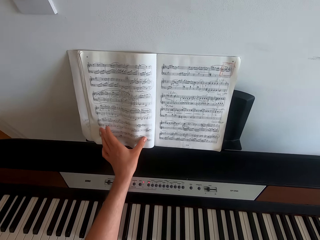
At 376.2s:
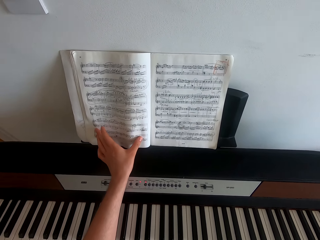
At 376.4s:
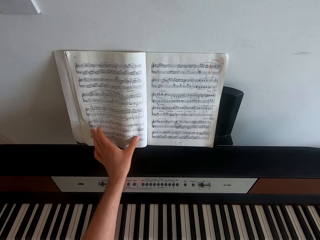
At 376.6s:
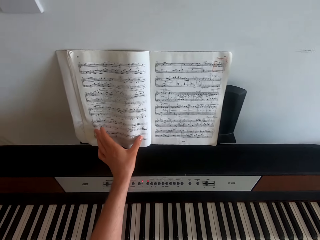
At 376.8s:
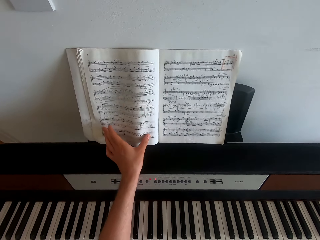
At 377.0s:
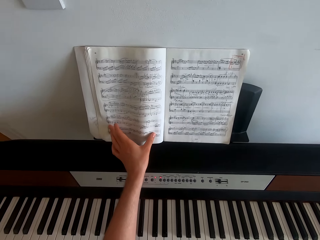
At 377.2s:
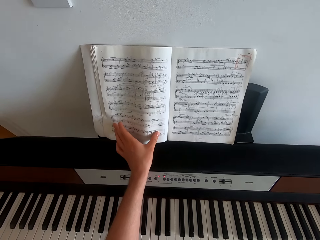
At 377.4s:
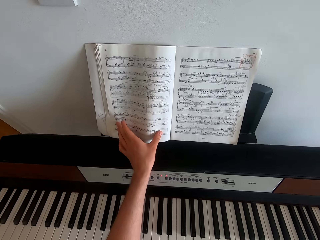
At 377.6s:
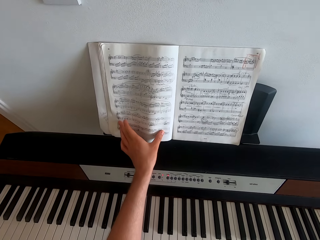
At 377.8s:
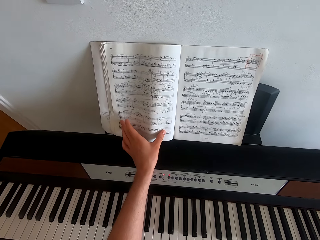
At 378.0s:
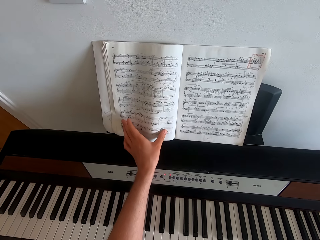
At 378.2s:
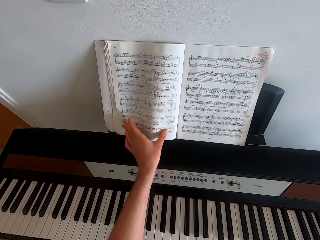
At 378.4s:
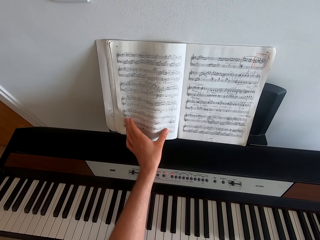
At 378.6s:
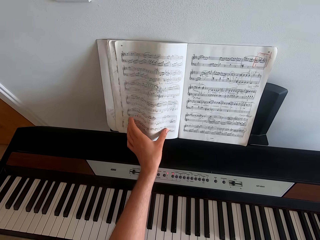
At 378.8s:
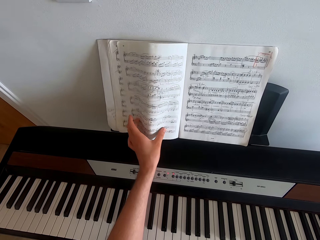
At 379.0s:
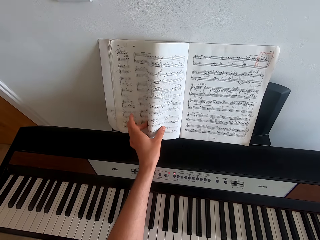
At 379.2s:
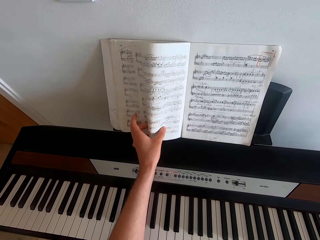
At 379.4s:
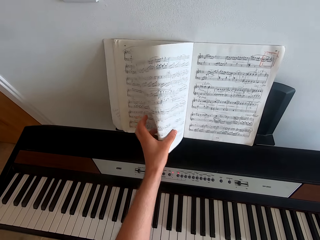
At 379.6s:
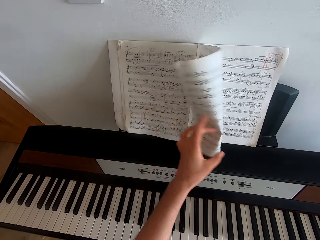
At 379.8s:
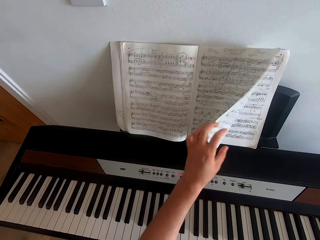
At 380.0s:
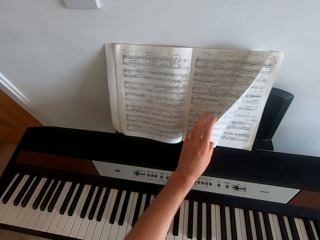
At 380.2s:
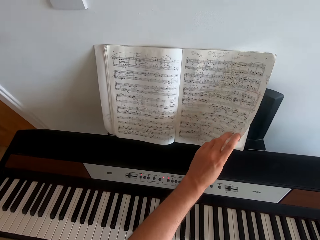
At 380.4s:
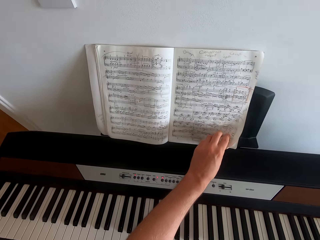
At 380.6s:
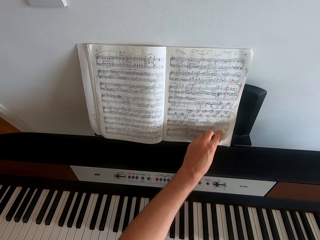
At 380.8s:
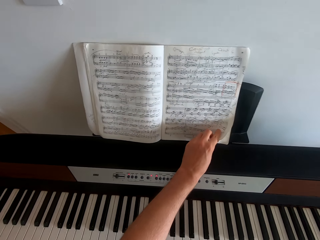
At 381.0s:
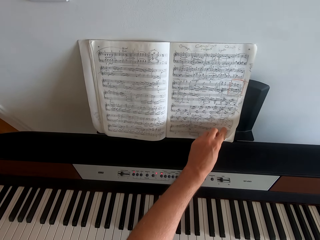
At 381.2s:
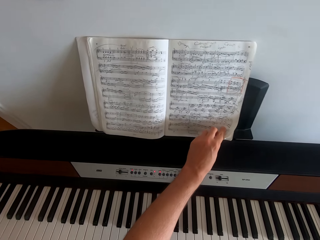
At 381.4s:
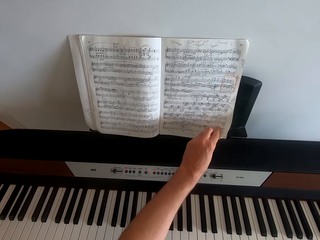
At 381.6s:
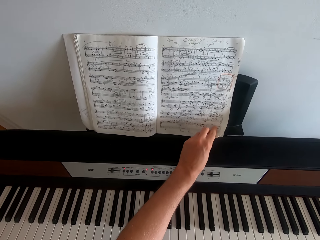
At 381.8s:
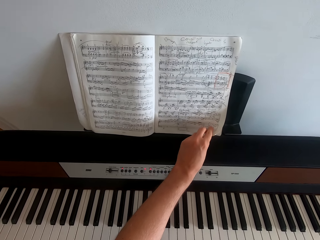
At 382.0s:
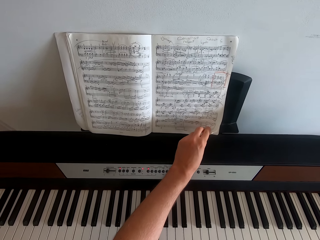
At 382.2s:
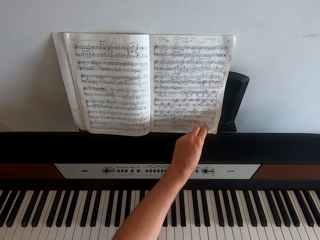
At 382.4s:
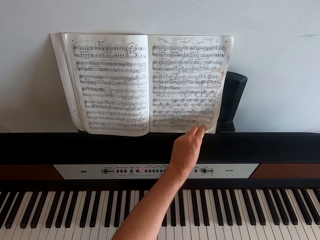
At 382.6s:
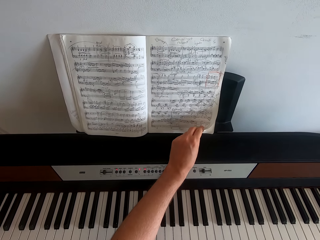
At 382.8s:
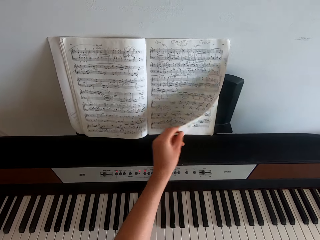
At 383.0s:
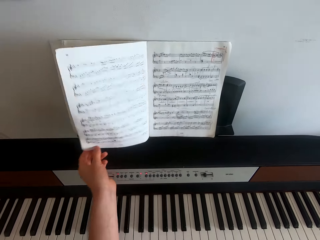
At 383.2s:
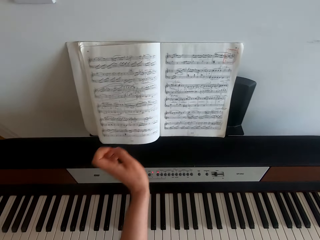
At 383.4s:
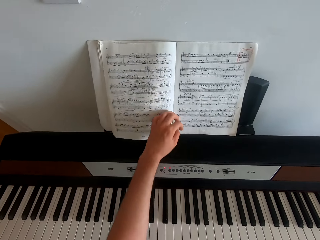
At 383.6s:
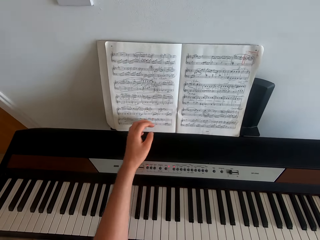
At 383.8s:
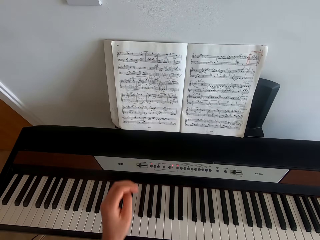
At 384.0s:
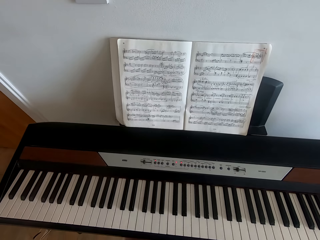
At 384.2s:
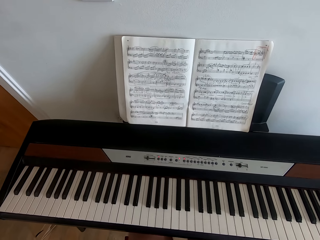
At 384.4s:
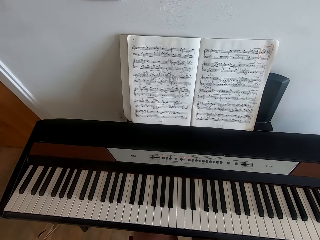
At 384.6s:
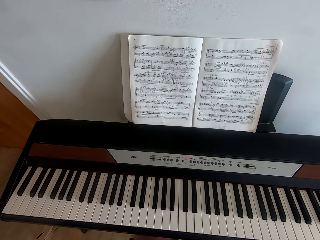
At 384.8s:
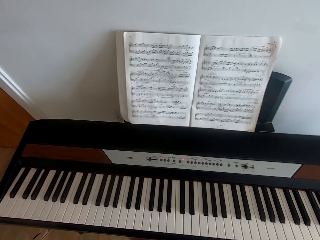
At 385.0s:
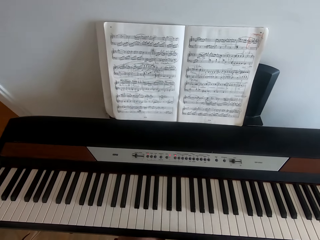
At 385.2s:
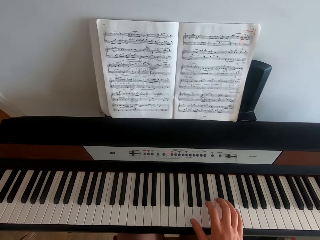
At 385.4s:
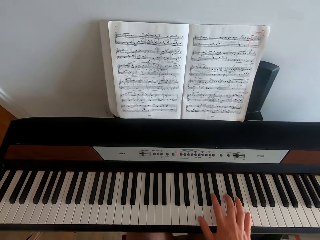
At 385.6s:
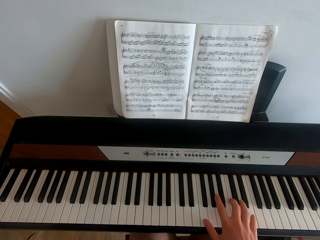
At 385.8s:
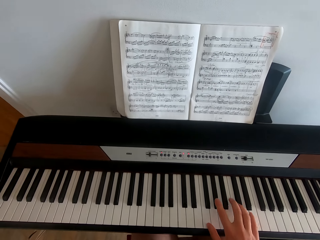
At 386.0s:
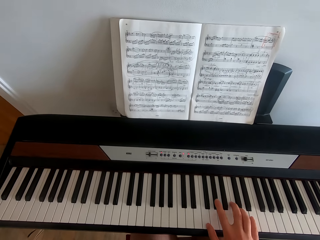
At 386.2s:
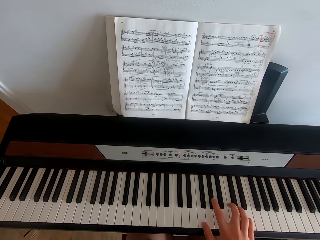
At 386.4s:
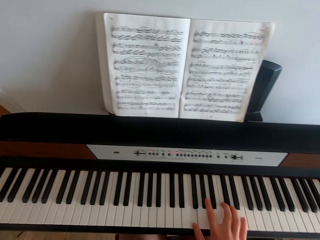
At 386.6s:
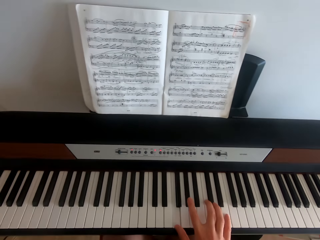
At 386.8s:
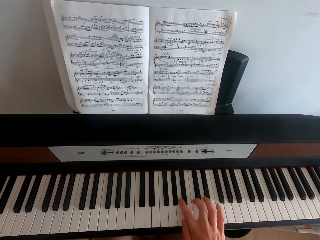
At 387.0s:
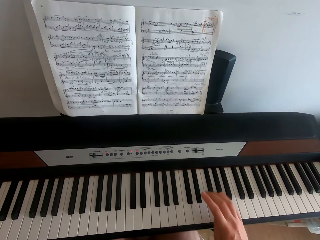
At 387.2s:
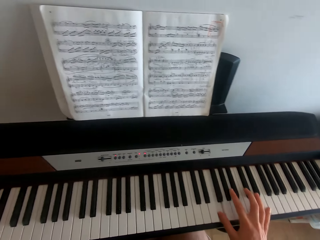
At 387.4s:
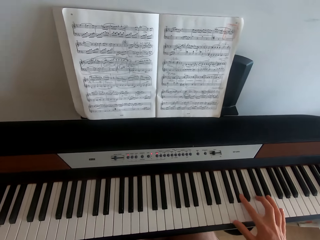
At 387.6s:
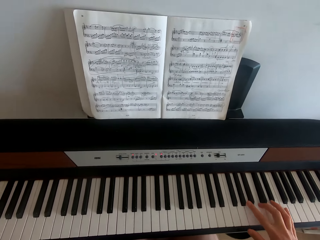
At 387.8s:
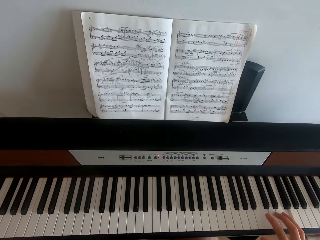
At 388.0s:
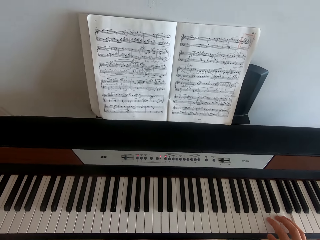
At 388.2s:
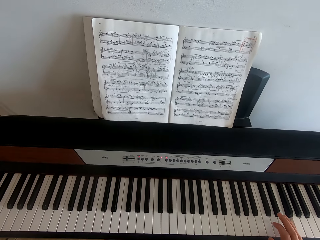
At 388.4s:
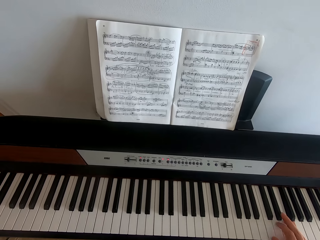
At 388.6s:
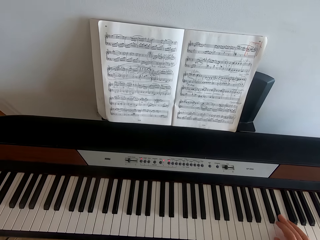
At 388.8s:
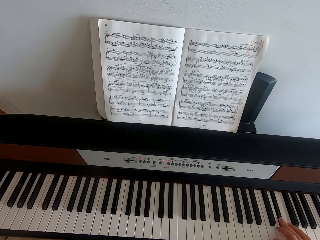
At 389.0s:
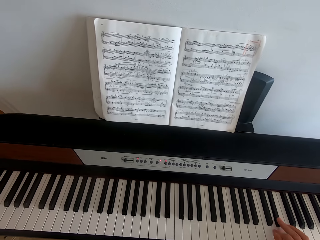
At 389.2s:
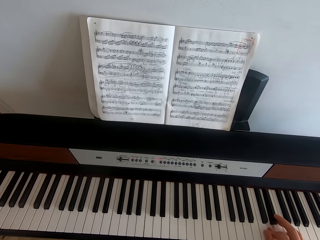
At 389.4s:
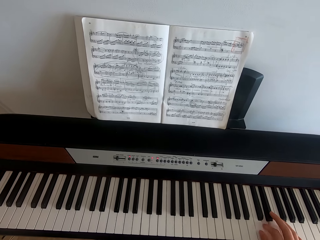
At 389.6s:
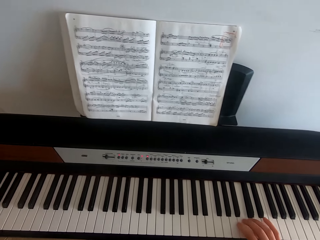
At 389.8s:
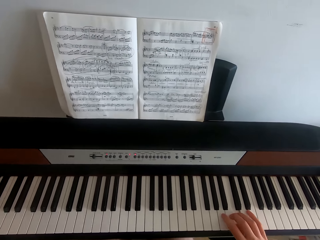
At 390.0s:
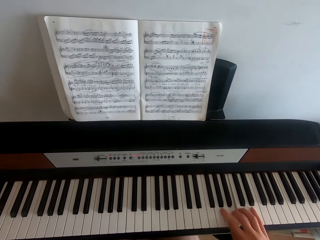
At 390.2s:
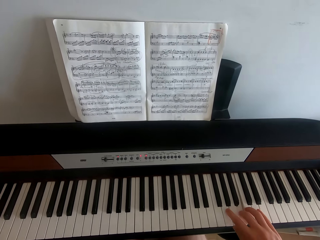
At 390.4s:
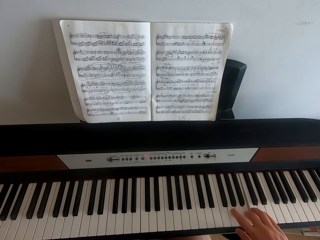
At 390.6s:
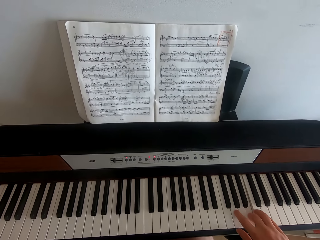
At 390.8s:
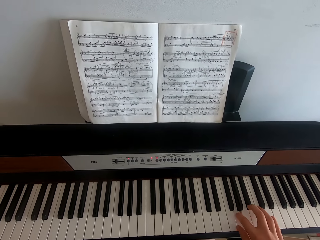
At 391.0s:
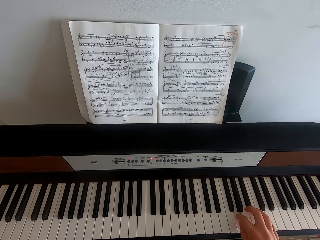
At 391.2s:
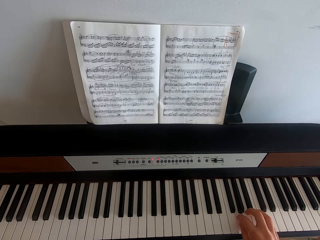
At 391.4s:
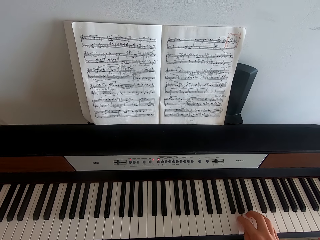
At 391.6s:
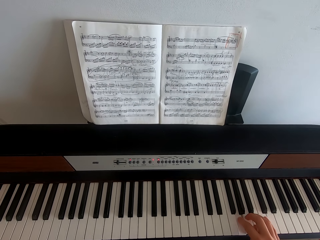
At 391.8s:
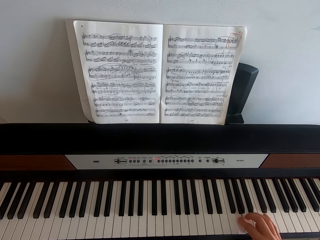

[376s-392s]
The camera wearer turns the page of the book with the left hand. They stare at the book. They turn the page of the book with the left hand. They swing the left hand and play the piano.

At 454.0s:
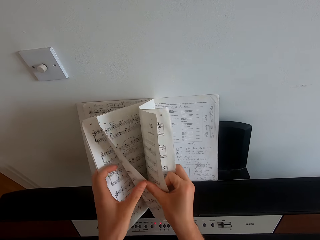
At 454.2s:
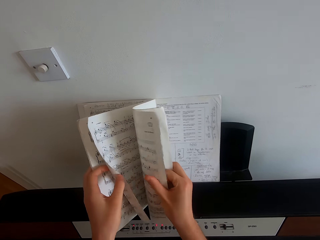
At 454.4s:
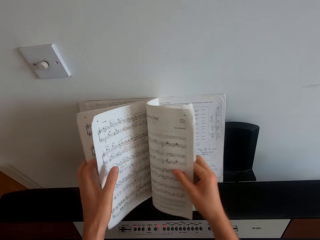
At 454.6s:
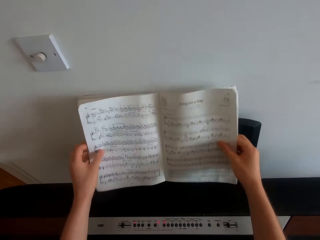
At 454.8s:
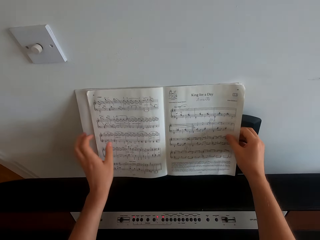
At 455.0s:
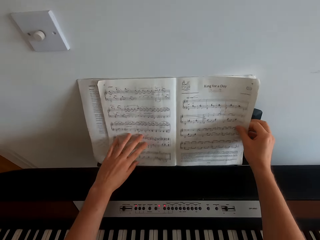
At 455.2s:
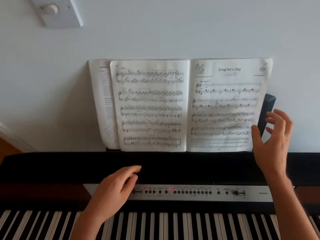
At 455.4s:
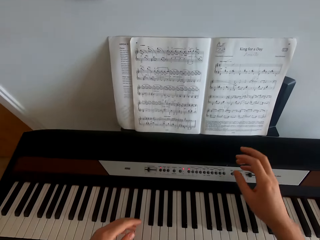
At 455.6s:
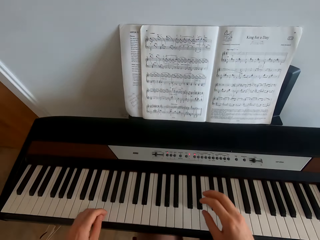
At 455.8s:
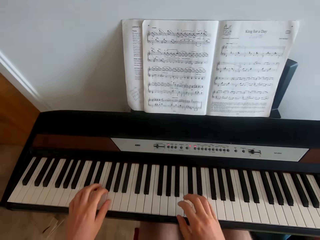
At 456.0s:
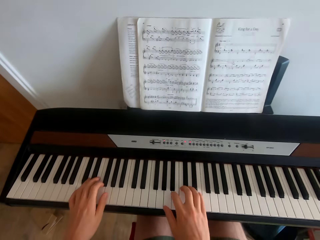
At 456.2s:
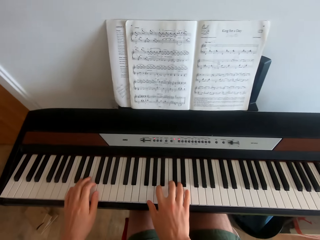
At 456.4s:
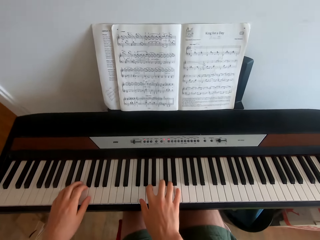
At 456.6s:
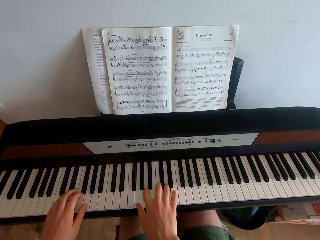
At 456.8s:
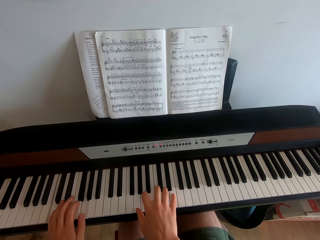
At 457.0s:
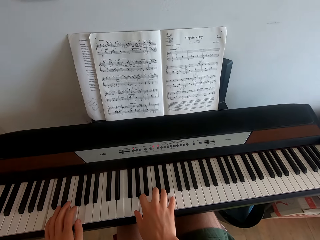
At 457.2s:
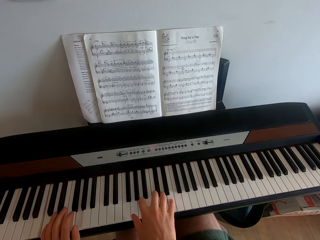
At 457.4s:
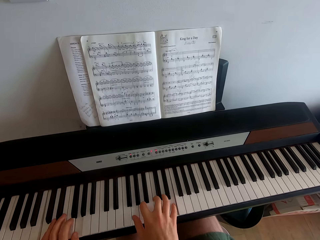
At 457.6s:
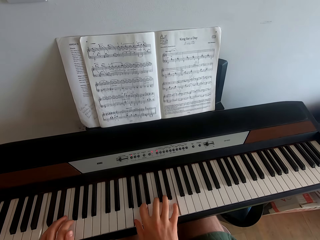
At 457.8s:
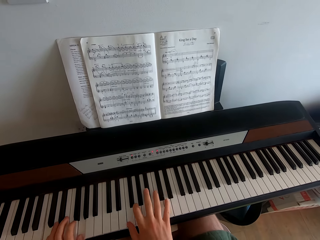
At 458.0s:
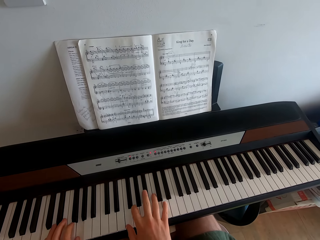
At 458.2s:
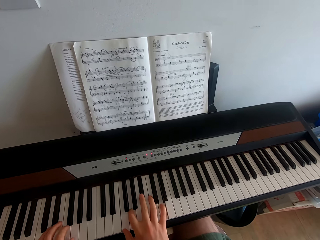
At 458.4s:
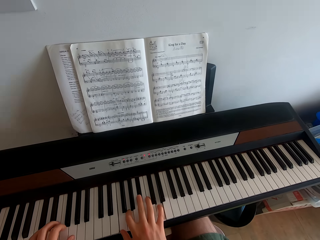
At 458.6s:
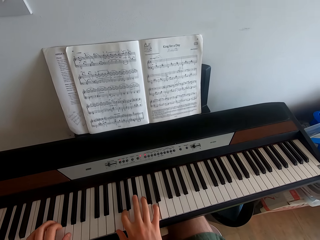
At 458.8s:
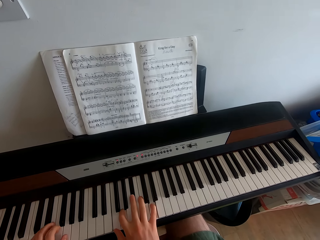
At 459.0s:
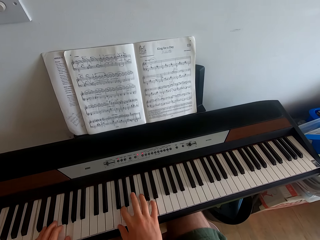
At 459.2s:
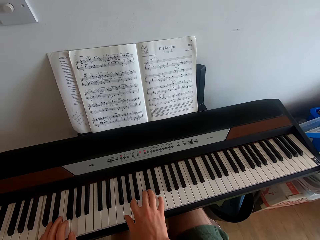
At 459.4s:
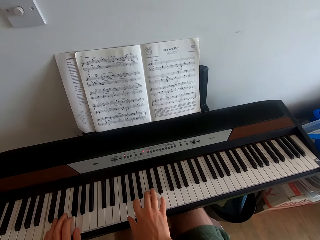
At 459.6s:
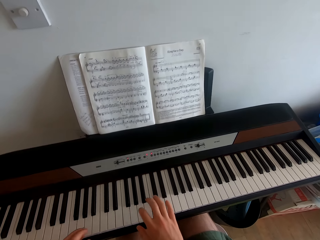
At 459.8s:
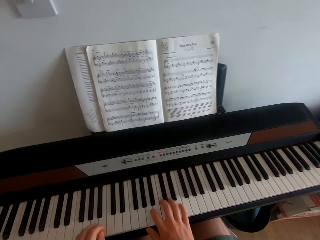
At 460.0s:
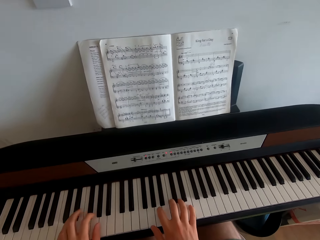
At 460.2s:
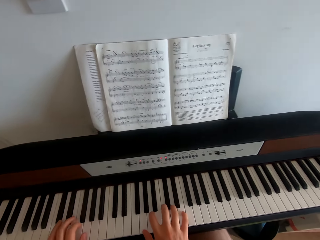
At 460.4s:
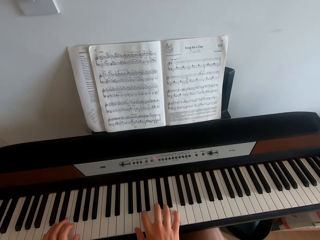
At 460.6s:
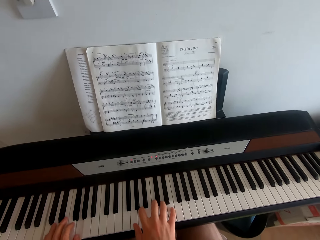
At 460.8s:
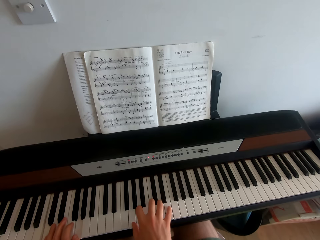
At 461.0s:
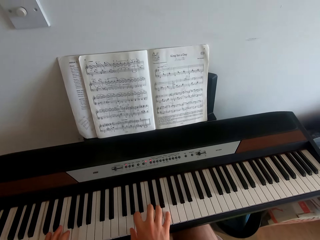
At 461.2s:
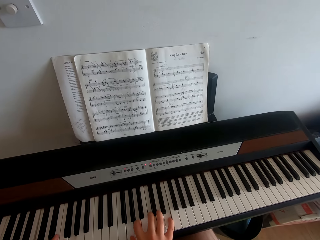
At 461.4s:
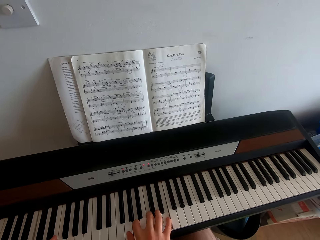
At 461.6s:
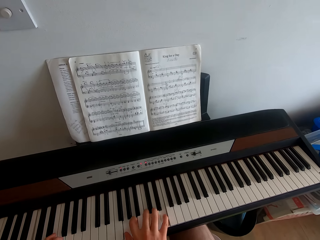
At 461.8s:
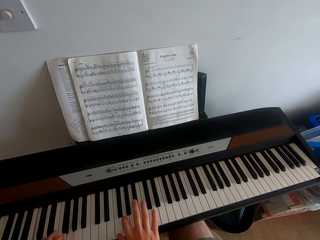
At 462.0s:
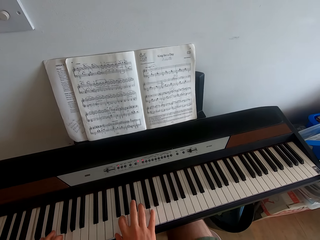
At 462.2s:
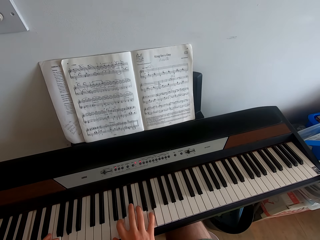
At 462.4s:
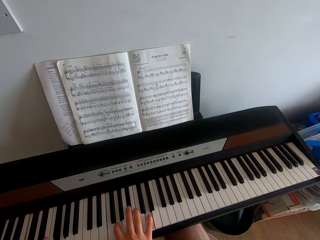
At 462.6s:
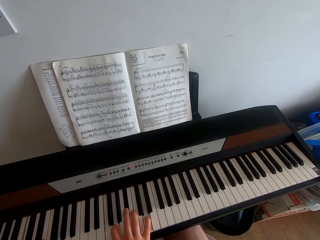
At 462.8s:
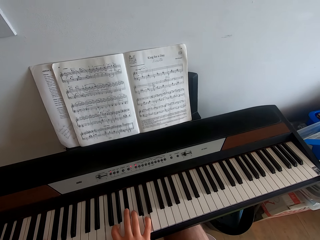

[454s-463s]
The camera wearer swings the left hand. They swing the right hand. They play the piano.
